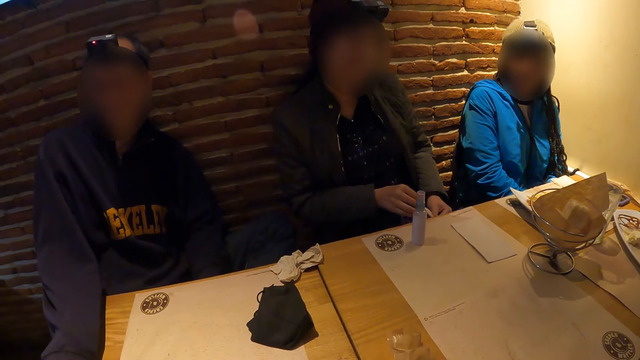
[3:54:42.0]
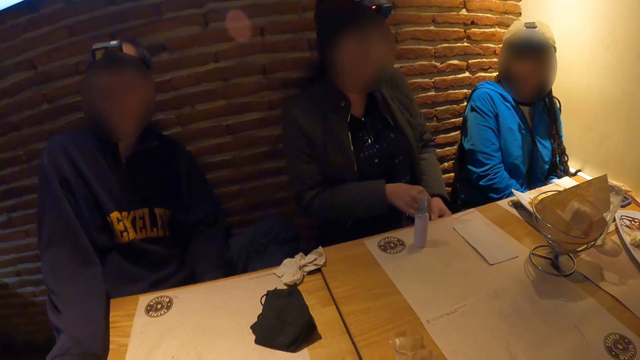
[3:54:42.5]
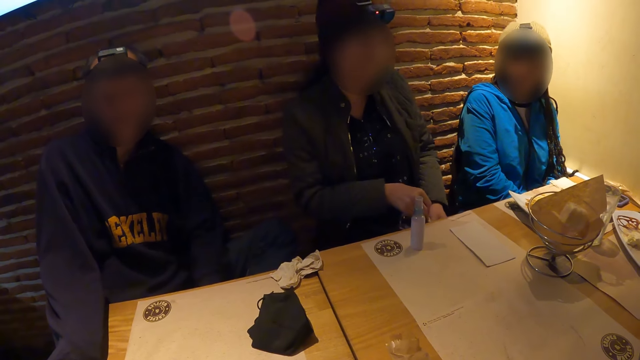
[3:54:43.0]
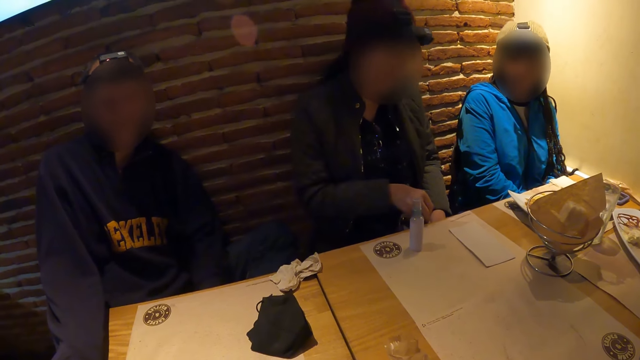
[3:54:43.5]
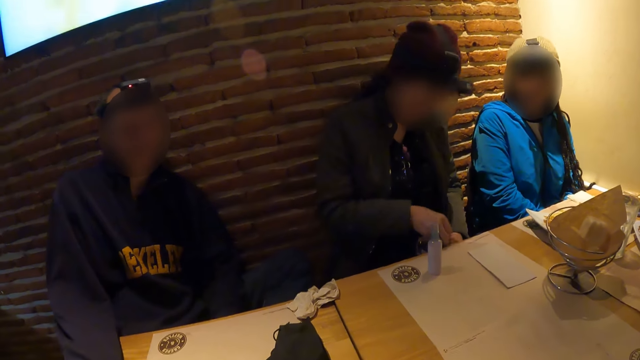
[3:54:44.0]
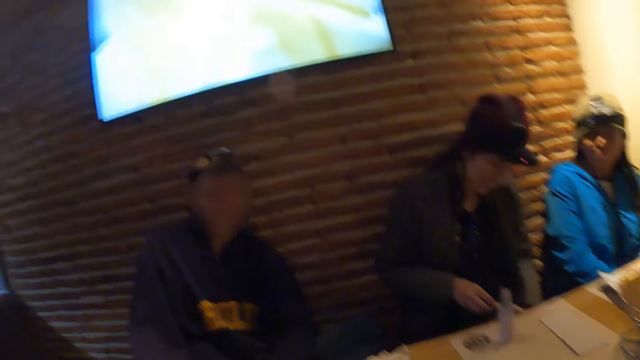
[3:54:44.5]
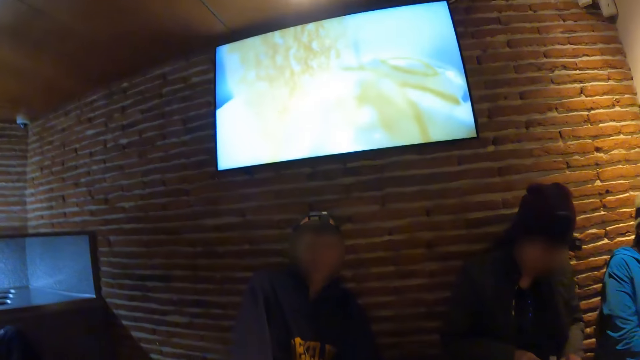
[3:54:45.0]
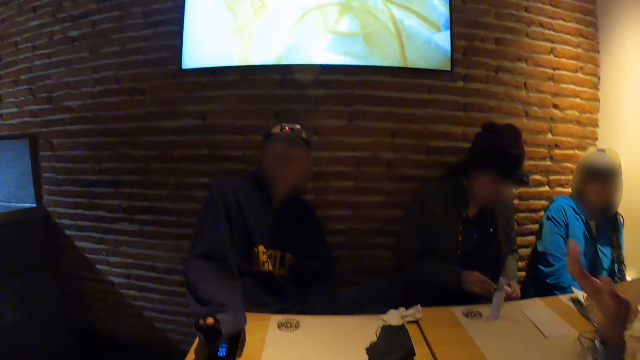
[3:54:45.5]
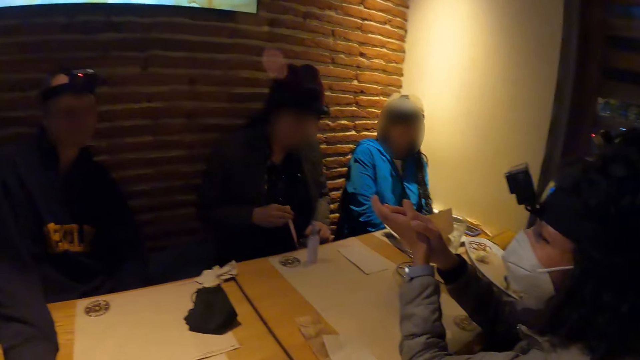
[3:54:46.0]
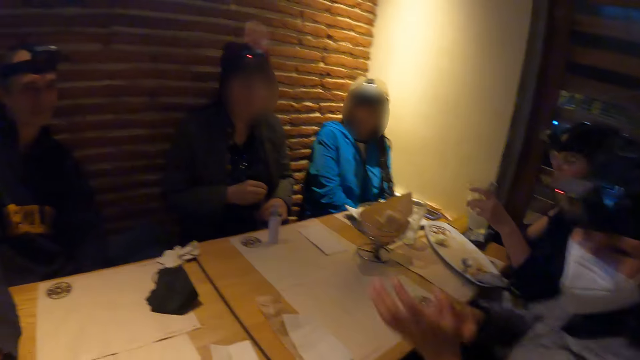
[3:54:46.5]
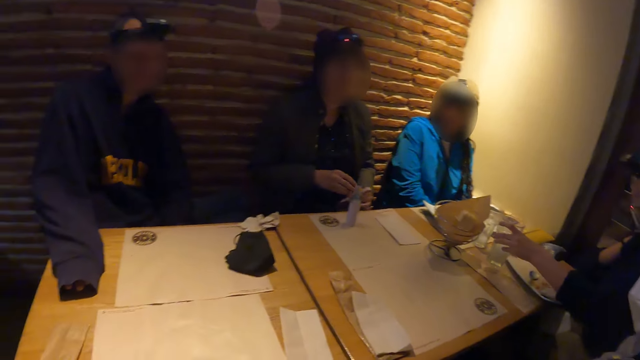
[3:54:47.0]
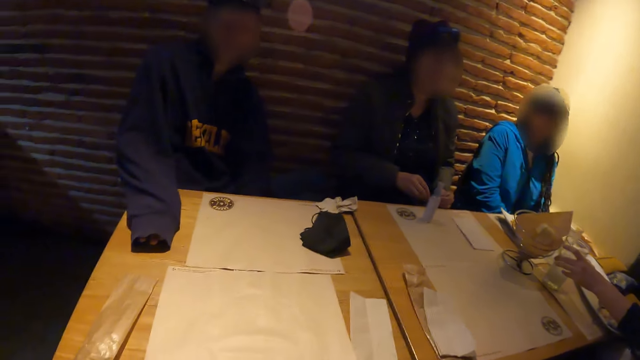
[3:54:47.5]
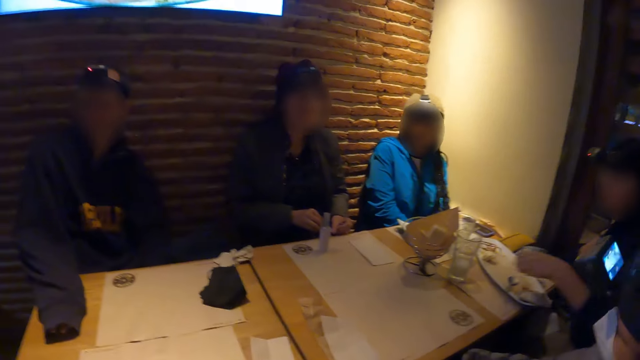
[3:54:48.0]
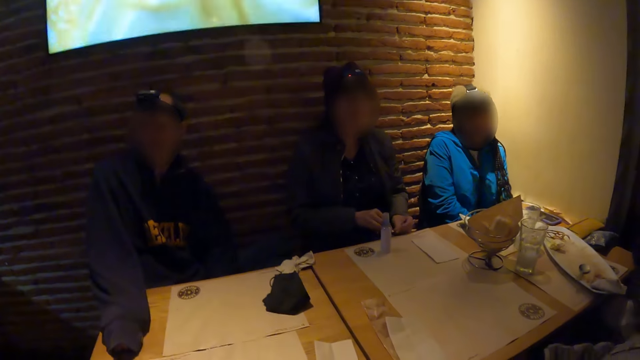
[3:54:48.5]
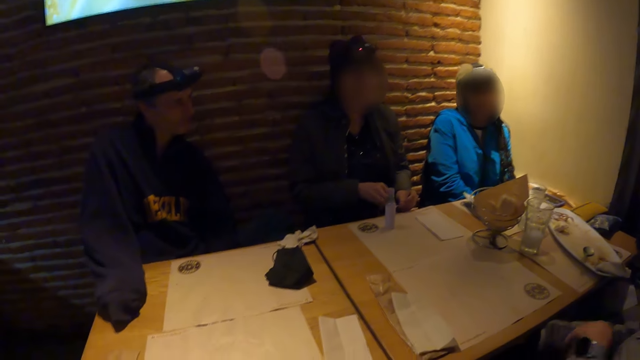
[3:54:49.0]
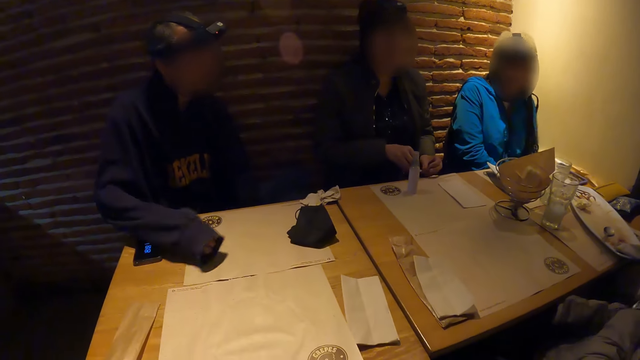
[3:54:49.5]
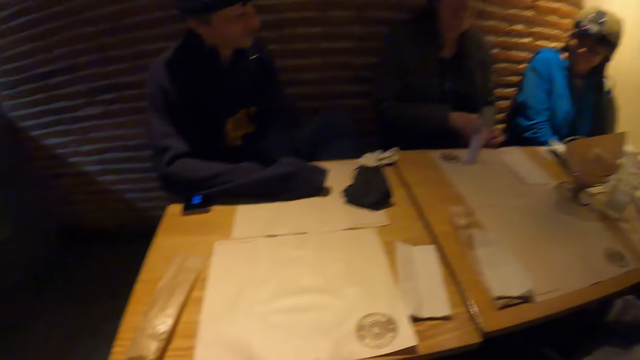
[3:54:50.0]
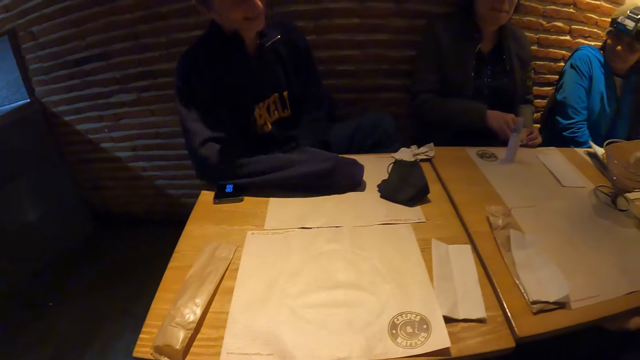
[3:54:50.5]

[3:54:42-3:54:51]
The camera wearer talks to a man. The man places a glass of water in his left hand on the table.

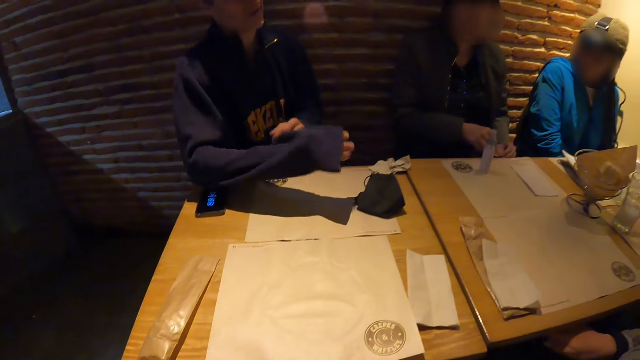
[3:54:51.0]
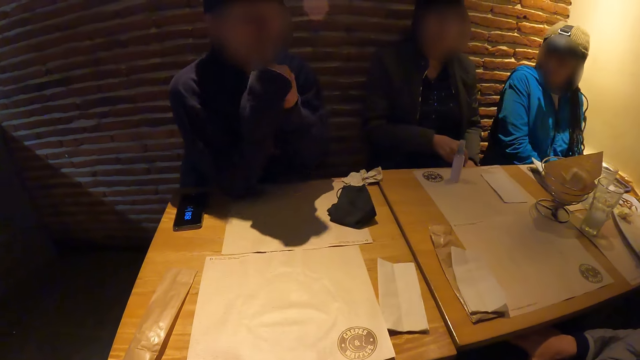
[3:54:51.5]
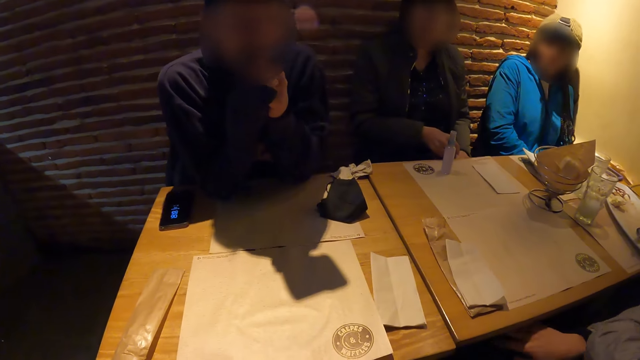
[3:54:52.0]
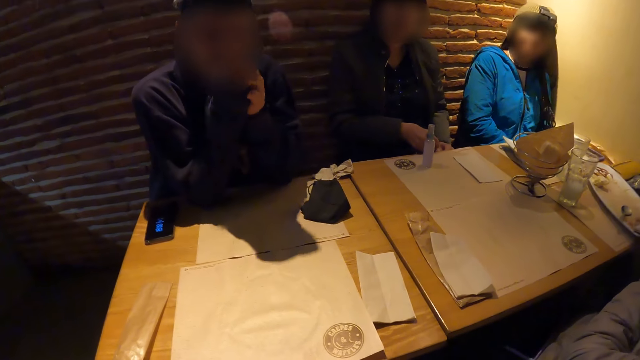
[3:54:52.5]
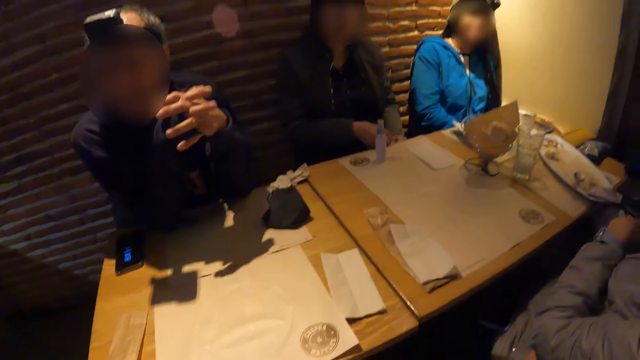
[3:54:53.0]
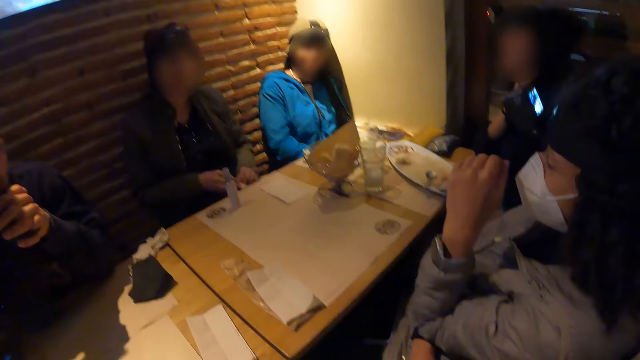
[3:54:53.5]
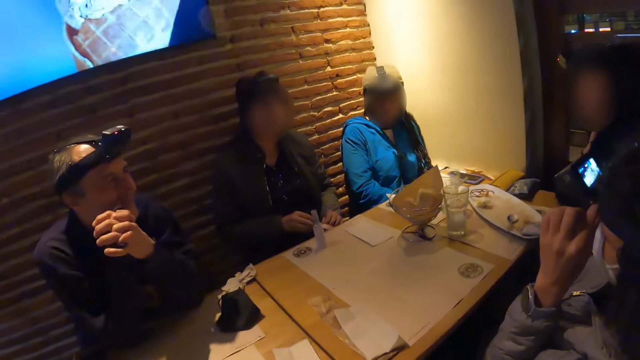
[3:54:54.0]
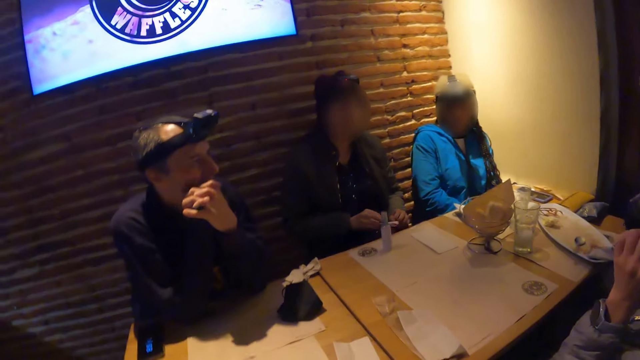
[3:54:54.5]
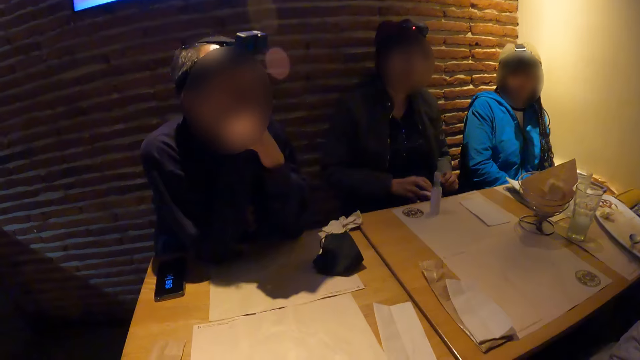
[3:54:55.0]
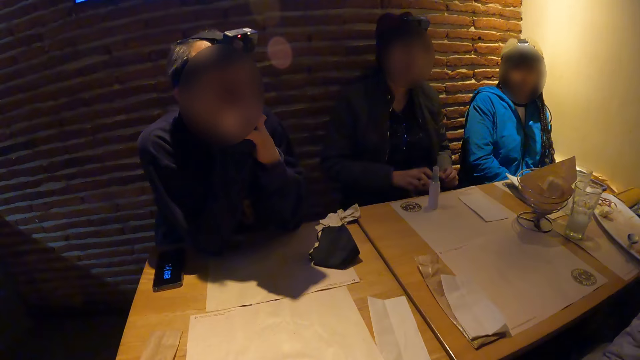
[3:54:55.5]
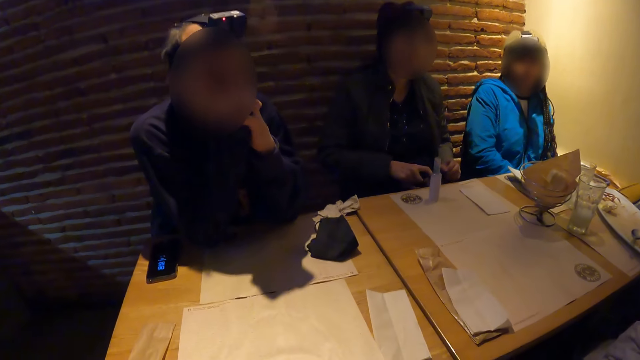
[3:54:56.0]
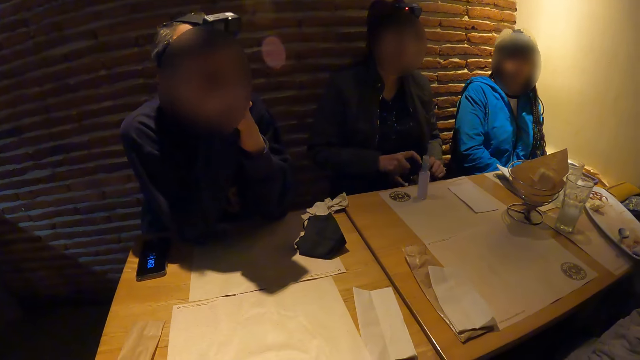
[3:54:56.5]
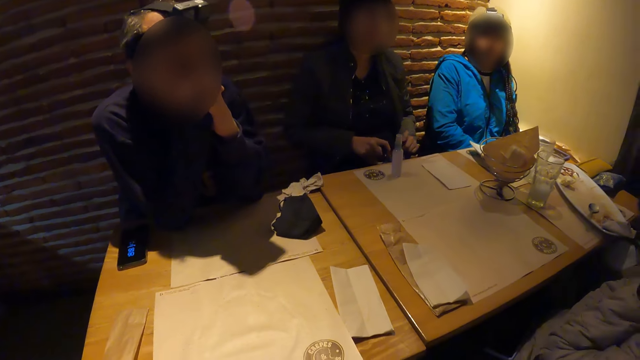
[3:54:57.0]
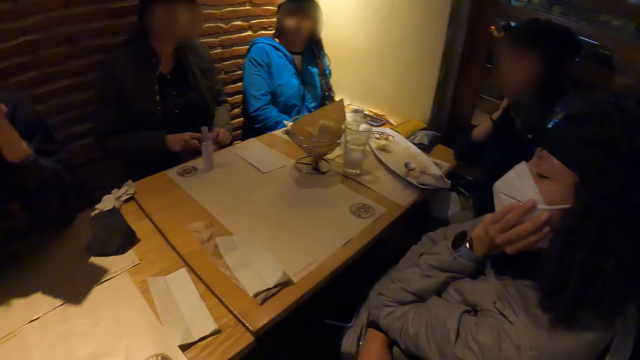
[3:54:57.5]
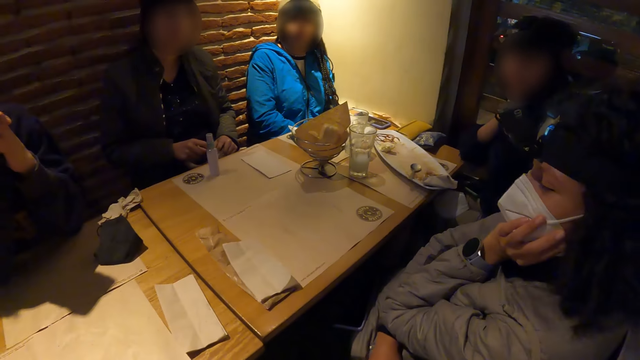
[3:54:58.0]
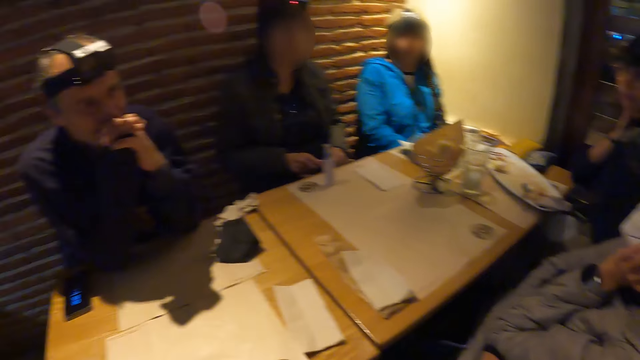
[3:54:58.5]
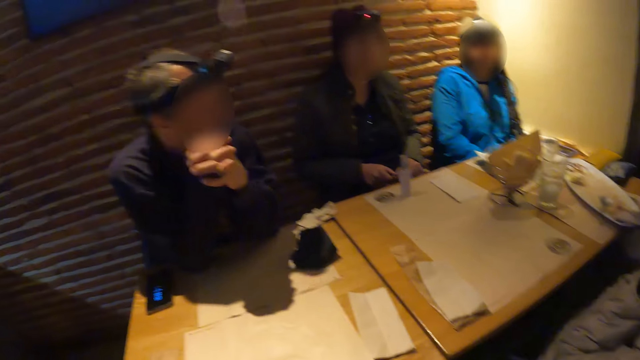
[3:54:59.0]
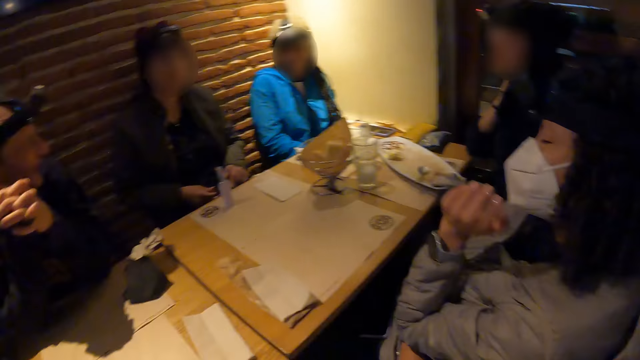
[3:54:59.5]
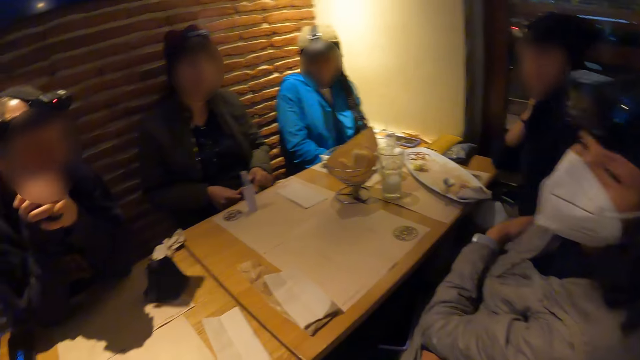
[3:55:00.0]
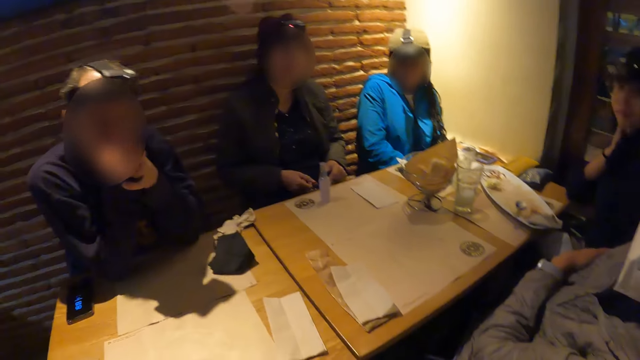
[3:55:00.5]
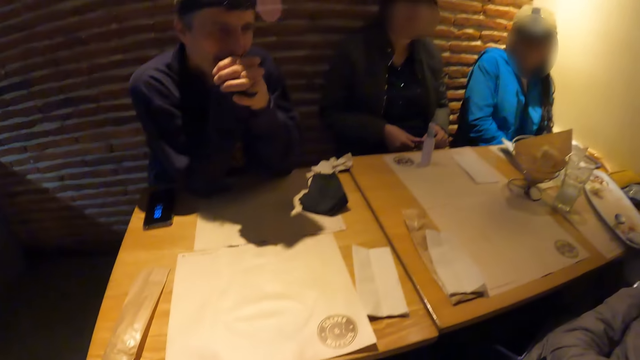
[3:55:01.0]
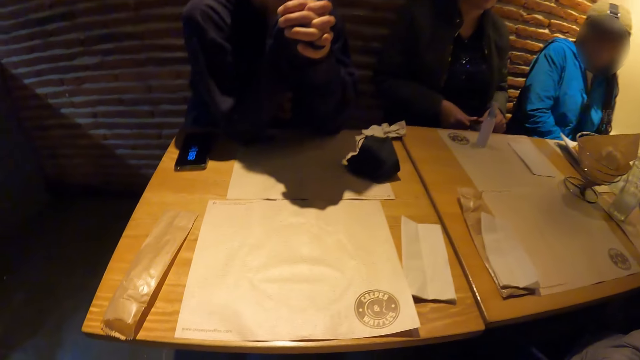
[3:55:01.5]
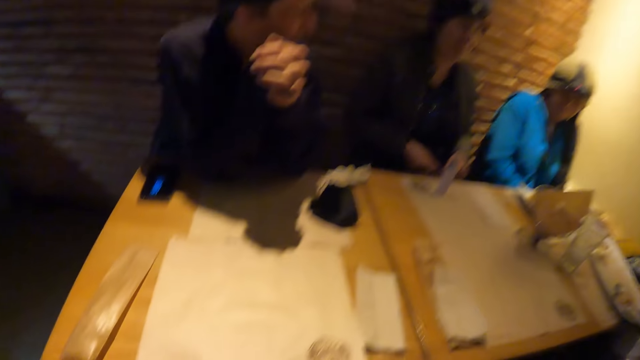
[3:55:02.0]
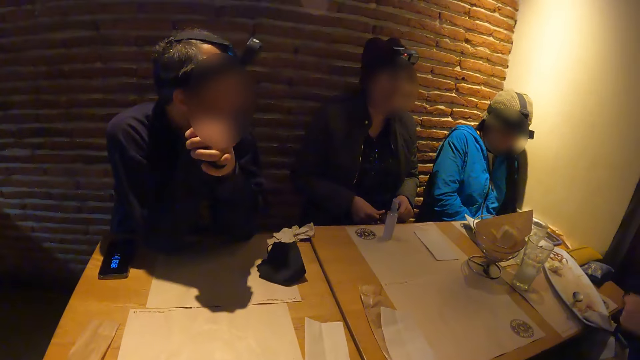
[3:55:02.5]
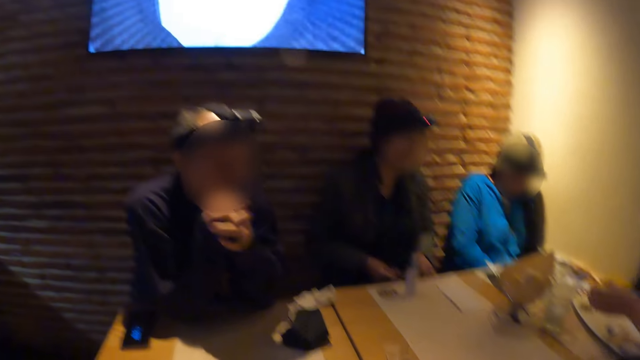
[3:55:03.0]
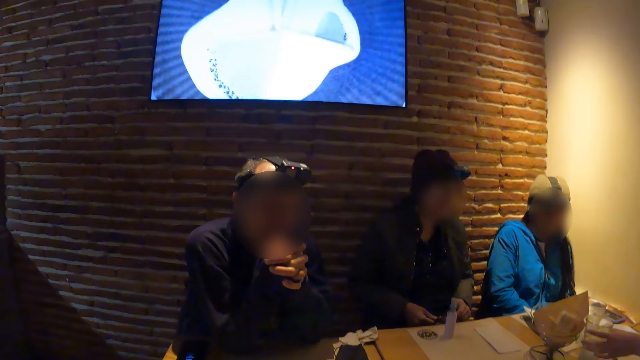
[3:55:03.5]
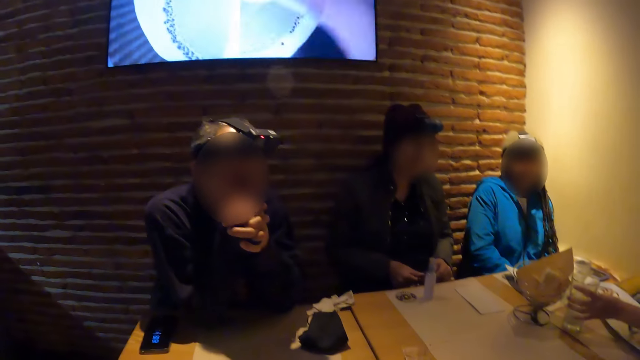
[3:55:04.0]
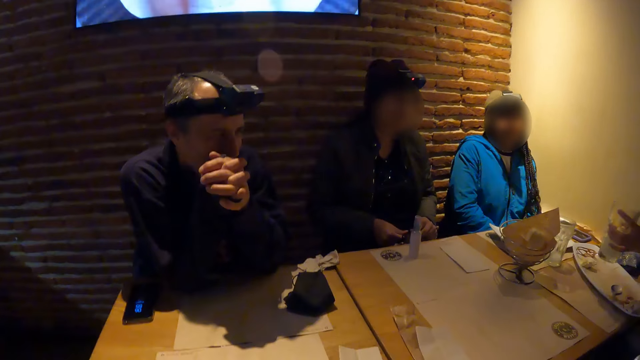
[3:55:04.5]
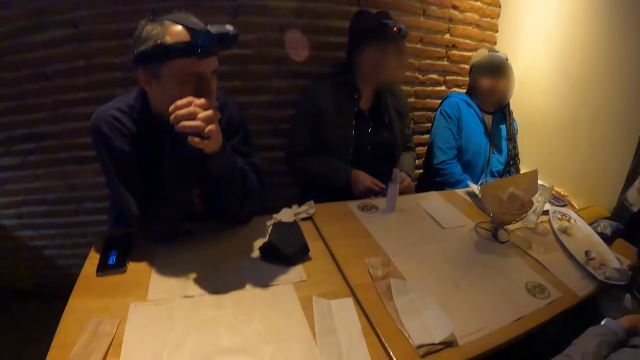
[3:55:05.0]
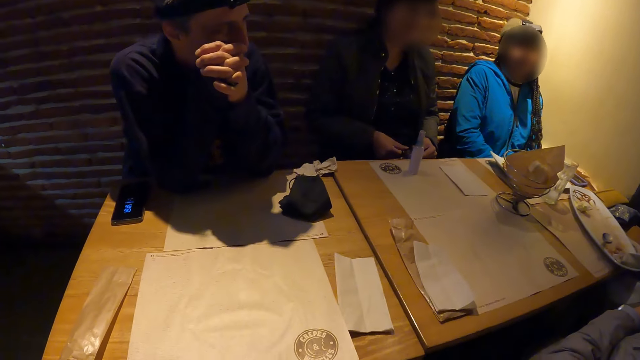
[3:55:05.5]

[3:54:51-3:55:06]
The woman taps her fingers on the table. The man picks up the glass of water from the table with his left hand.
